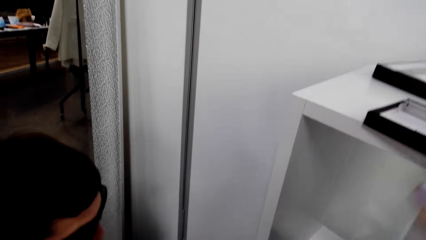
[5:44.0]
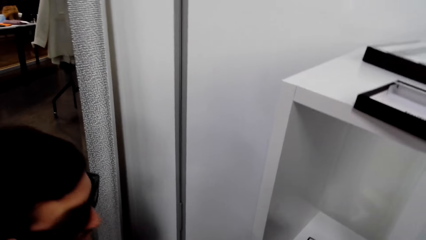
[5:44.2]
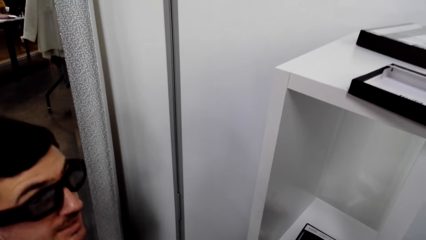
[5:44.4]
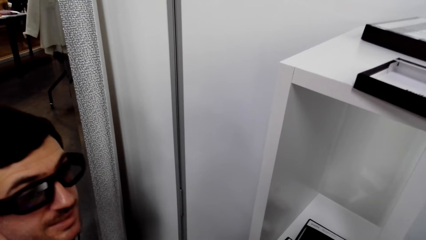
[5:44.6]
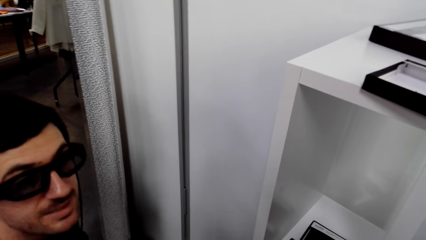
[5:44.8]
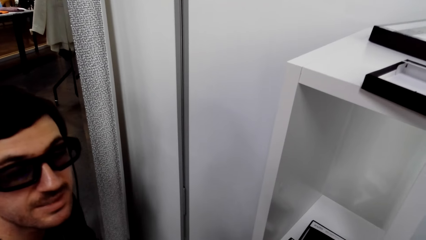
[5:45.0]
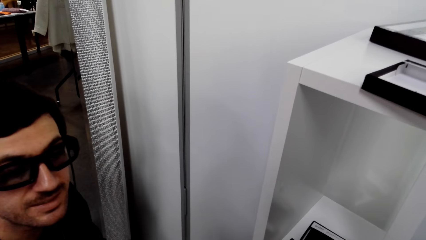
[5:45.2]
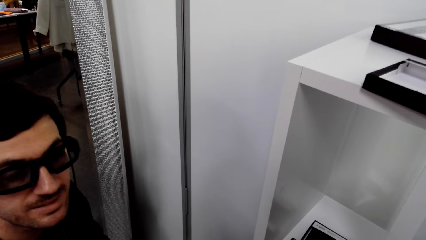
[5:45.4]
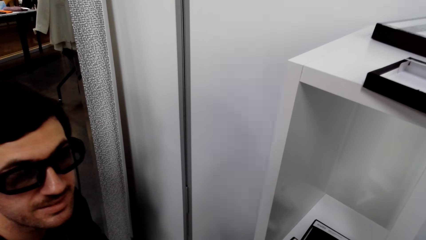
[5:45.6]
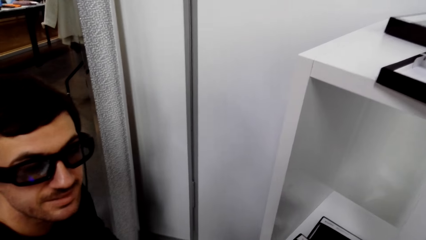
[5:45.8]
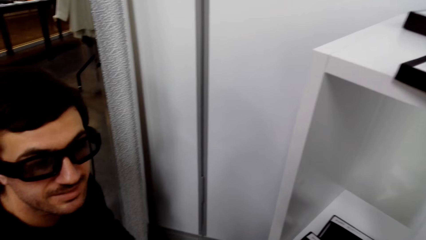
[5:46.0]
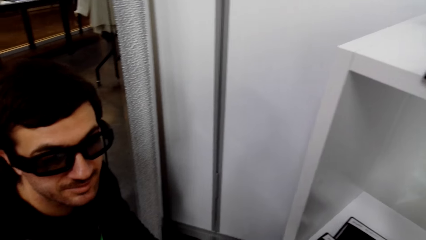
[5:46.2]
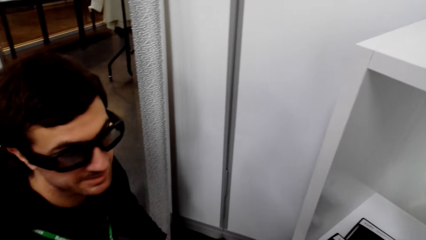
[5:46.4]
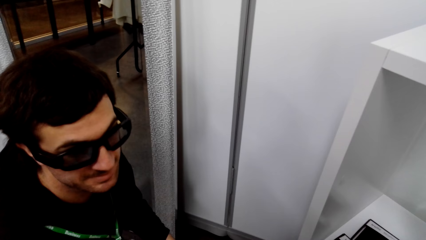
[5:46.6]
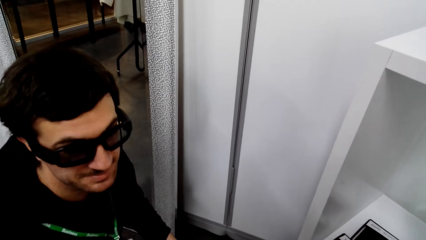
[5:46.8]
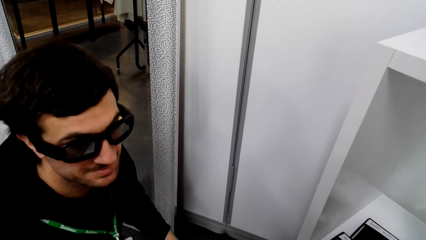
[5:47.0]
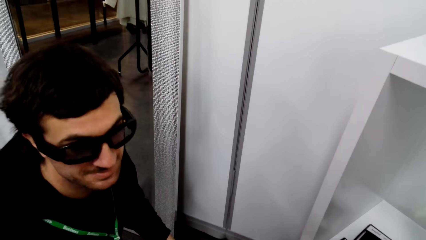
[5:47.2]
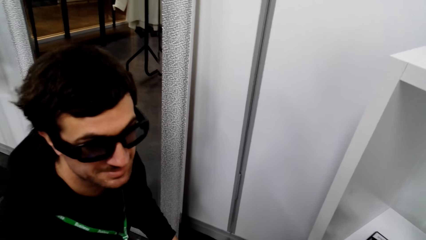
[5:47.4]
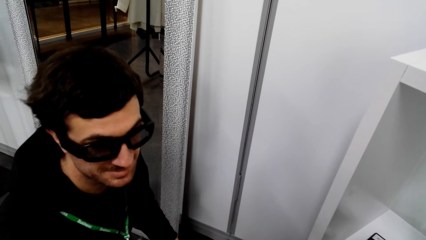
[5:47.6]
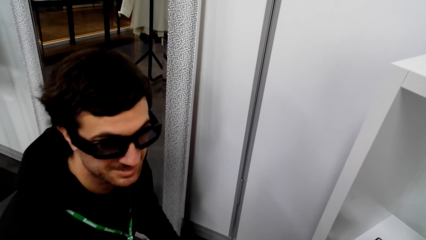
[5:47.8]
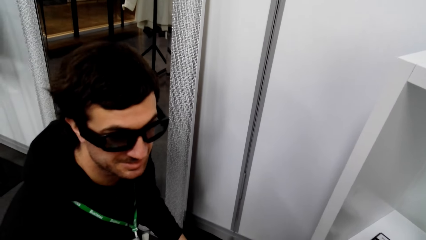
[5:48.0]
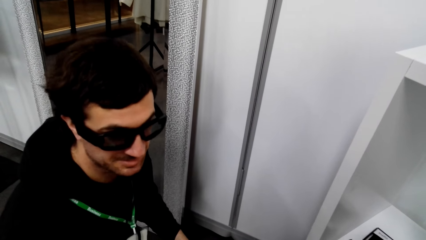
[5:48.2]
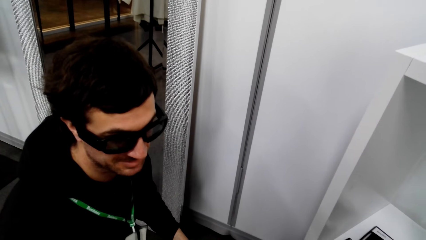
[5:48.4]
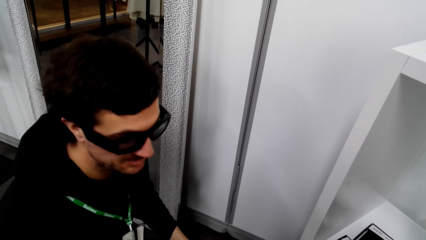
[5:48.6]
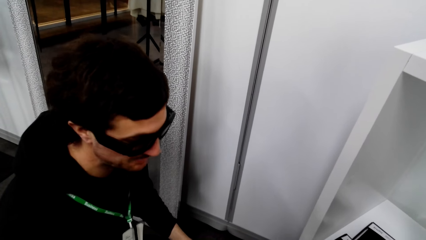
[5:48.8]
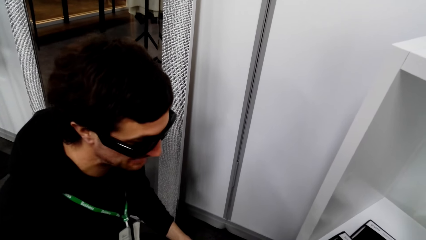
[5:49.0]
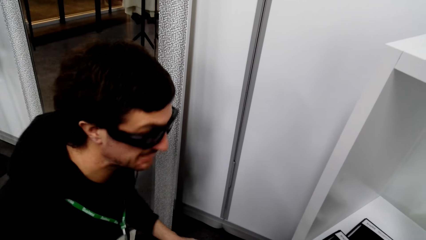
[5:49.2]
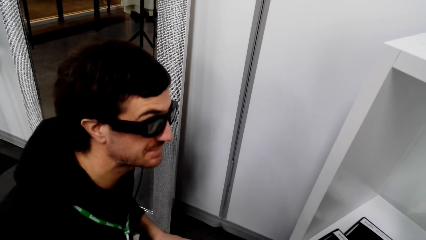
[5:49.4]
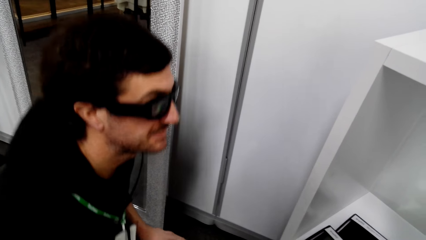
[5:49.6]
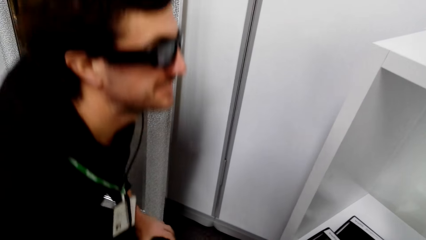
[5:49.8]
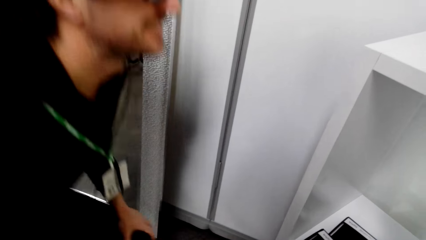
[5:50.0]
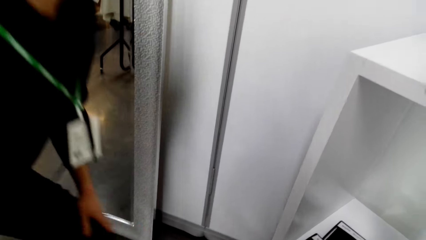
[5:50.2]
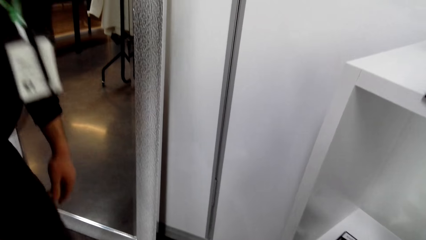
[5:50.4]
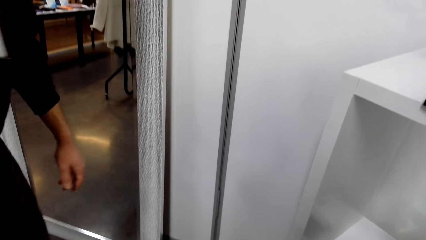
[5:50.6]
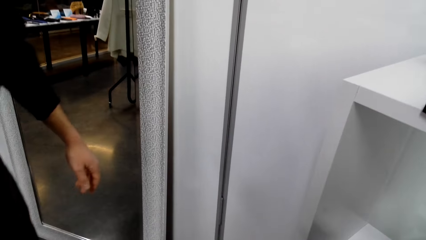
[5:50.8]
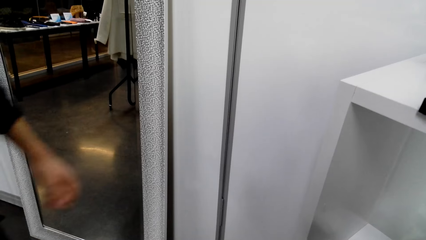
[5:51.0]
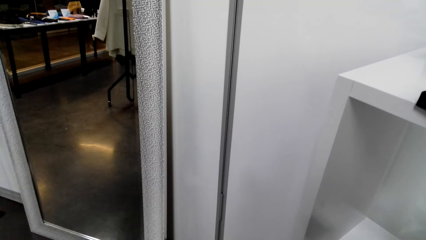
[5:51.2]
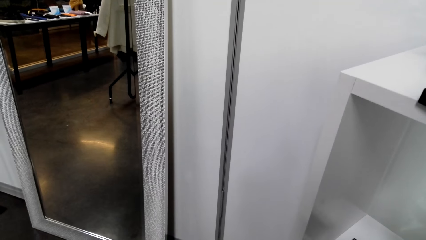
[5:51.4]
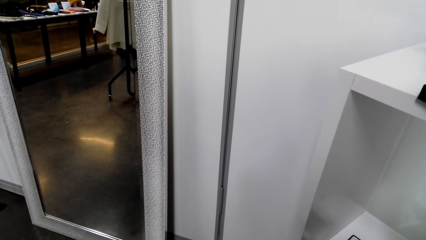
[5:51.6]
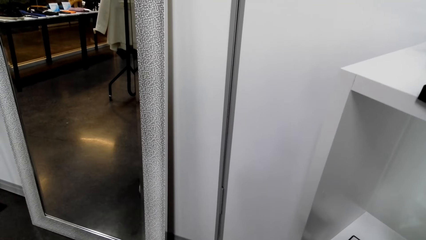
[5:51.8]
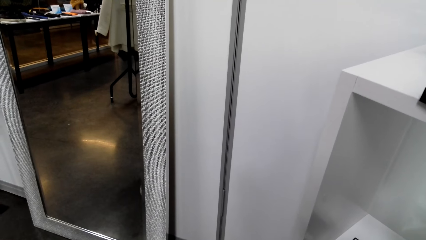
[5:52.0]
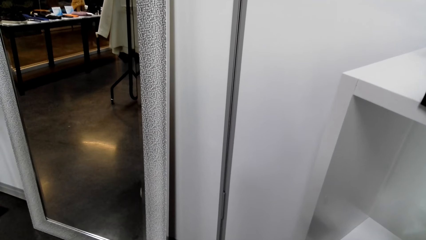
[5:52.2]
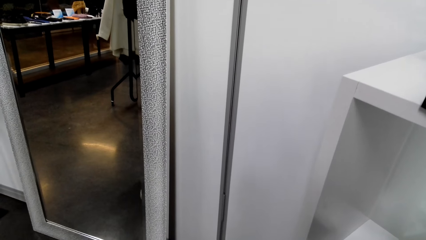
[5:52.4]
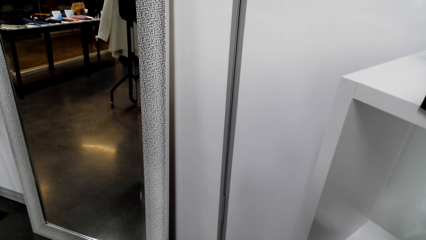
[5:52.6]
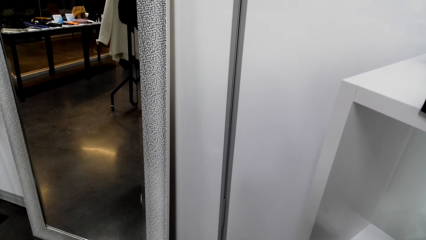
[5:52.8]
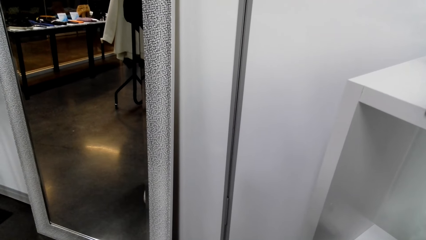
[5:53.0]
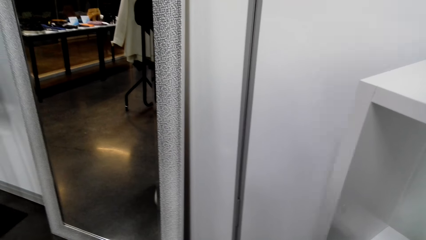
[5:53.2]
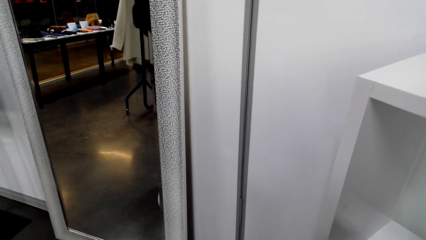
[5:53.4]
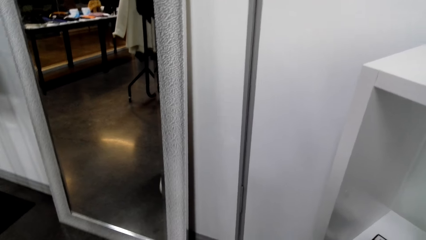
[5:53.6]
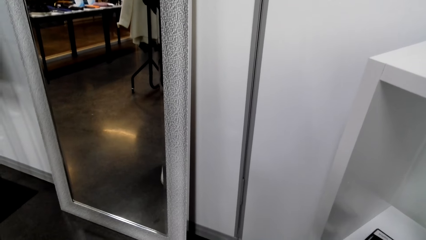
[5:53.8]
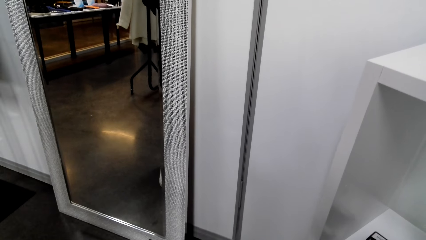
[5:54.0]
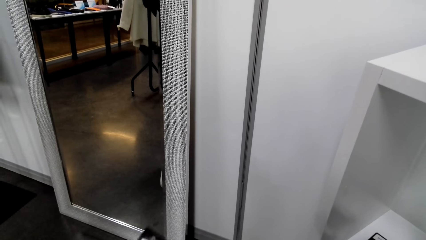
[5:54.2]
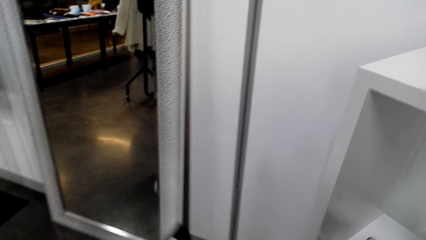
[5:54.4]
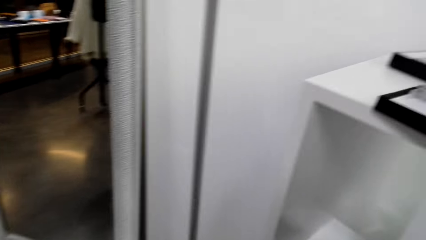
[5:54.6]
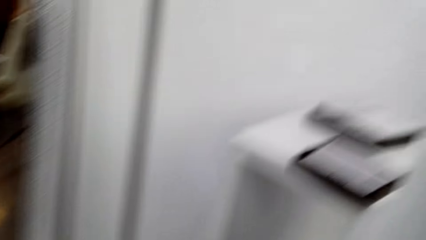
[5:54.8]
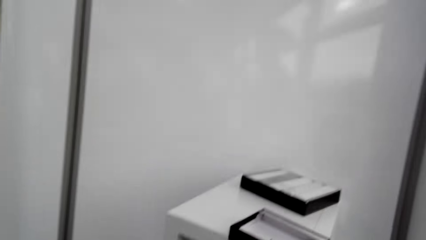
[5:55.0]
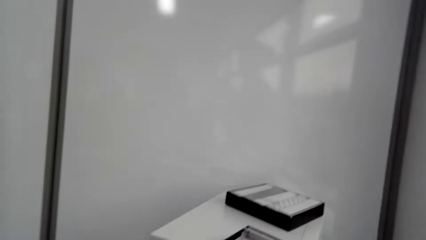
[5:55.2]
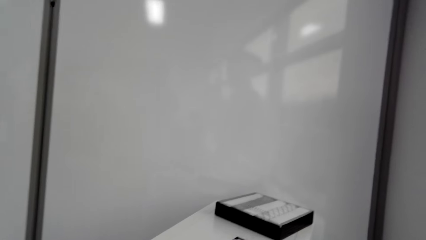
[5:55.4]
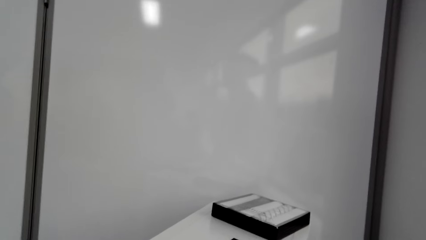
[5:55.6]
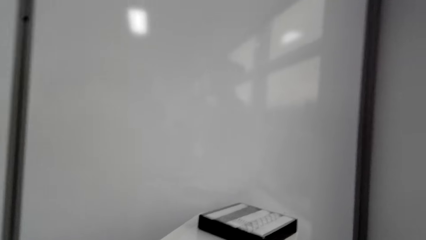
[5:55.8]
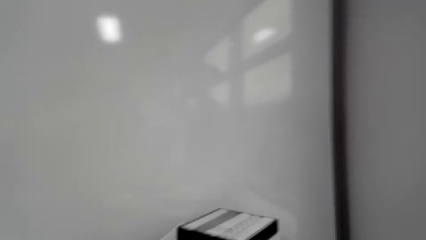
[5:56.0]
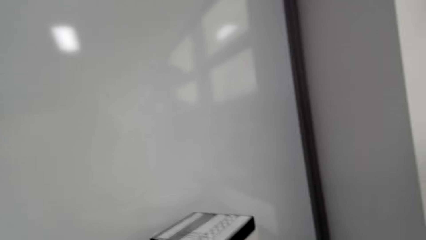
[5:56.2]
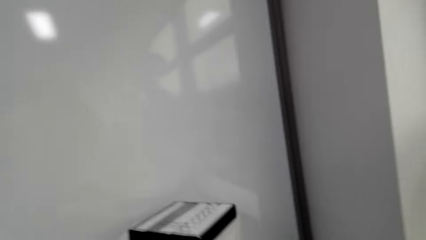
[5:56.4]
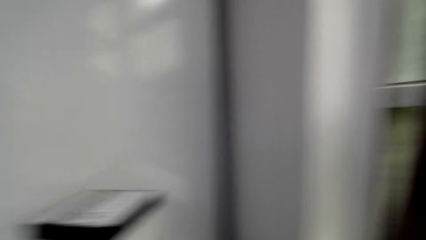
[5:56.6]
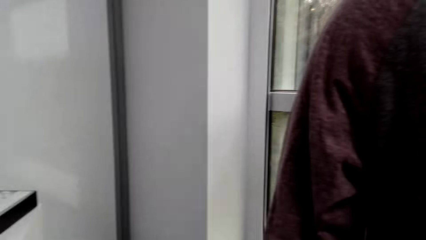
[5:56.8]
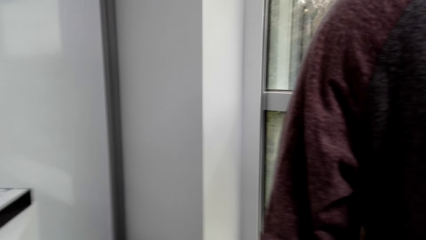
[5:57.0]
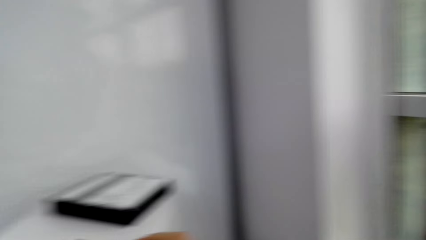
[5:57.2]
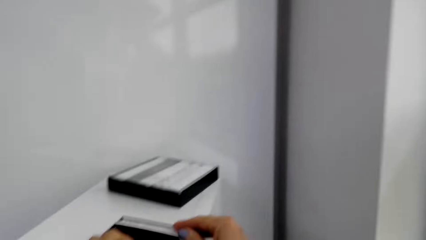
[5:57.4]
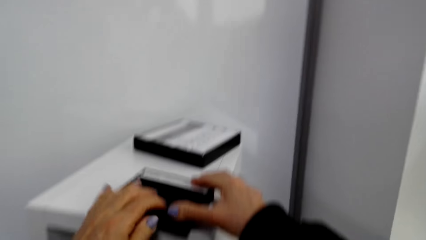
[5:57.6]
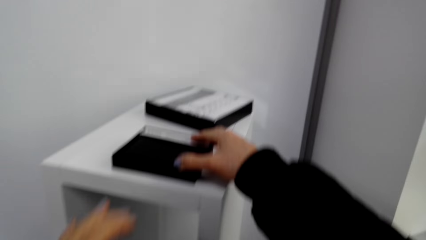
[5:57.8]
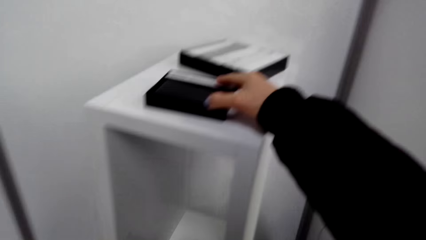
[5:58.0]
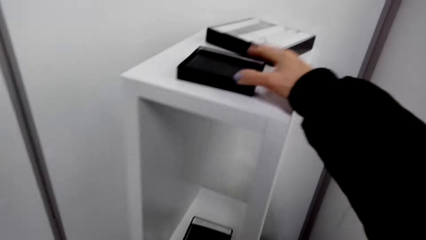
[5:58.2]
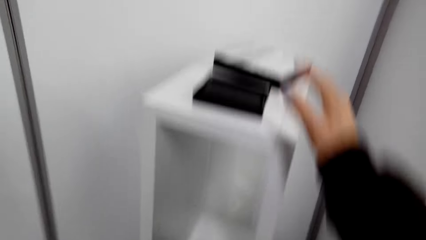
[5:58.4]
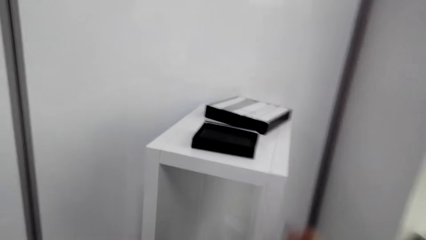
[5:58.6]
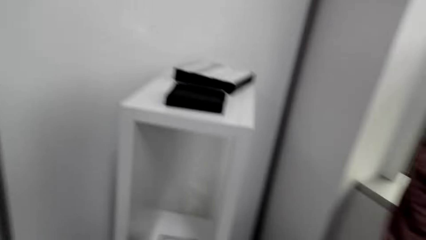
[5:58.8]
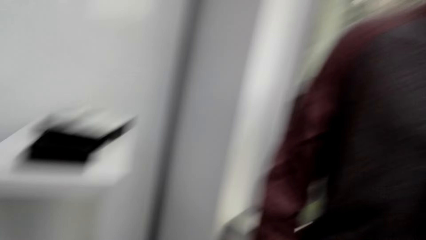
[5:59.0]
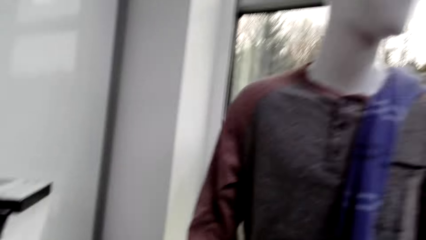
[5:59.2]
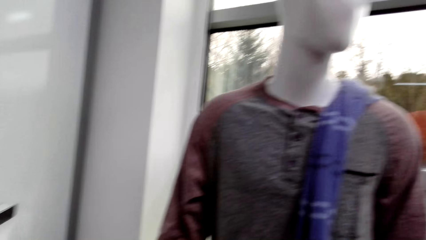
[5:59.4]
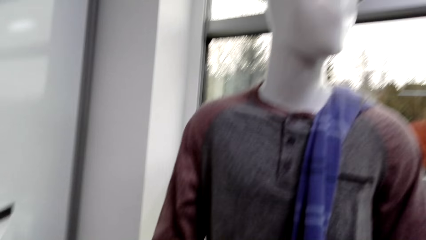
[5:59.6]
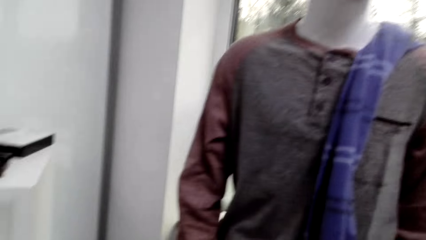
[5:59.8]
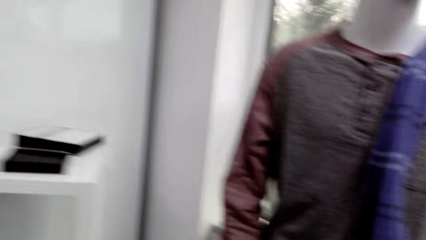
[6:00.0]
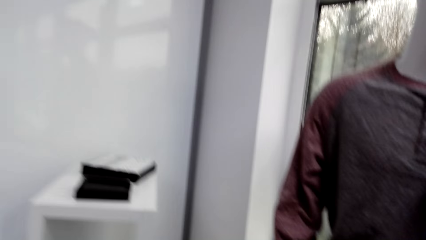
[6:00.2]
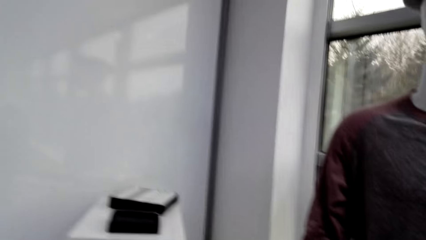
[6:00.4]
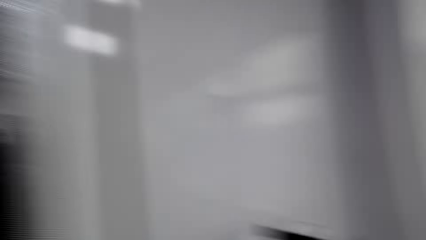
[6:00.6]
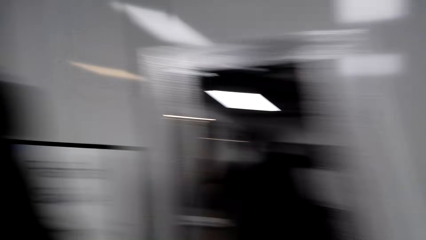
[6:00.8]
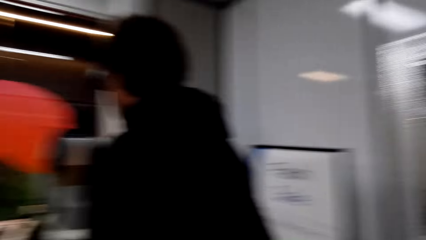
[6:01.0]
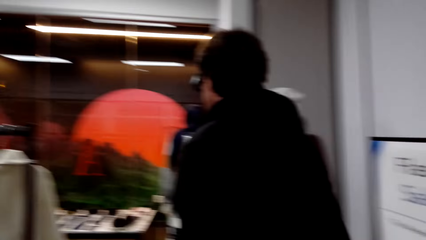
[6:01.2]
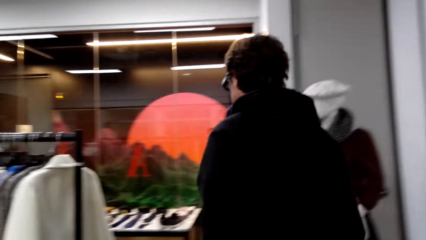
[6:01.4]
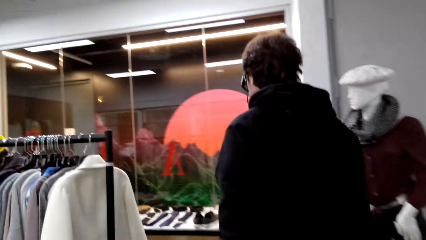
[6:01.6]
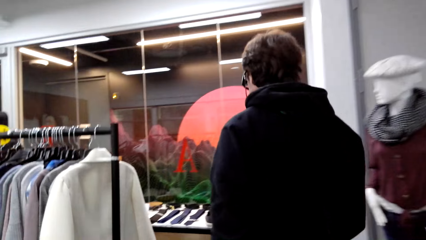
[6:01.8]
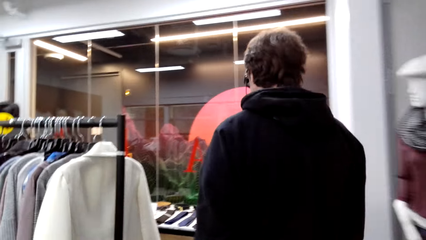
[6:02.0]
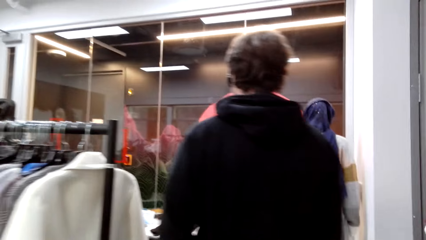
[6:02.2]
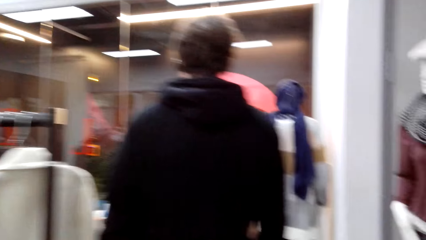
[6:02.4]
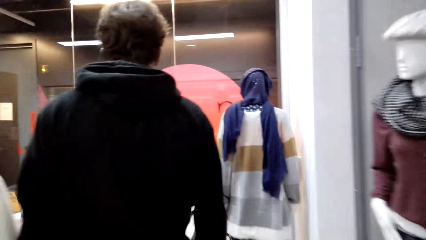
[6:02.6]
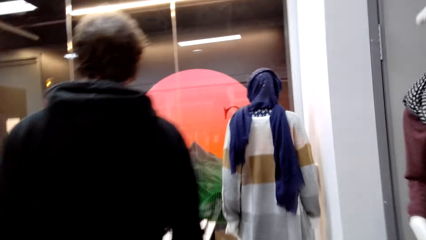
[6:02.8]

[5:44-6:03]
The camera wearer places the wallet on the stand. They converse with the man. The man arises from the floor. The camera wearer converses with the man. They touch the wallet from the stand. The man places the box on a shelf and converses with the camera wearer. The camera wearer walks around the store.
